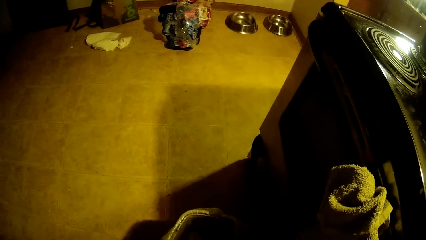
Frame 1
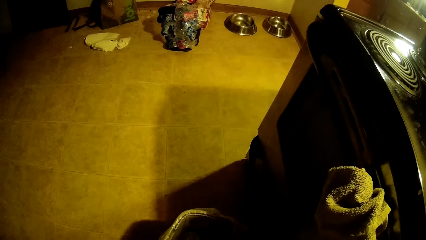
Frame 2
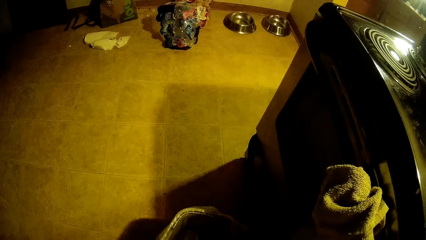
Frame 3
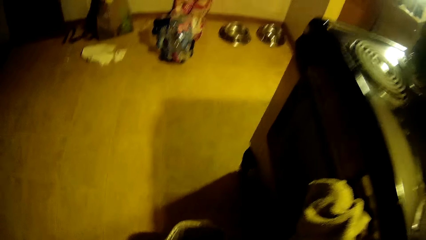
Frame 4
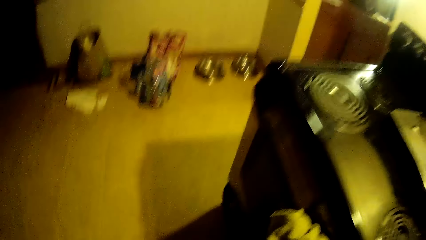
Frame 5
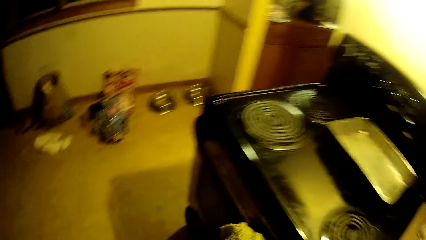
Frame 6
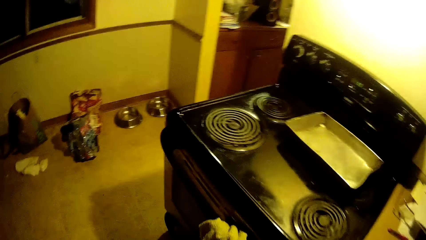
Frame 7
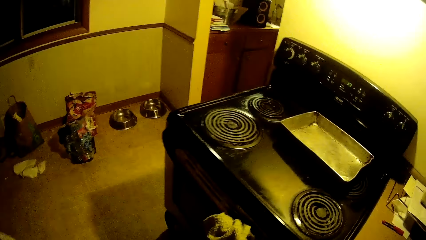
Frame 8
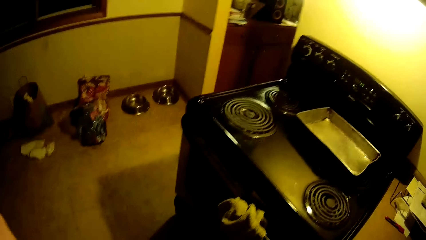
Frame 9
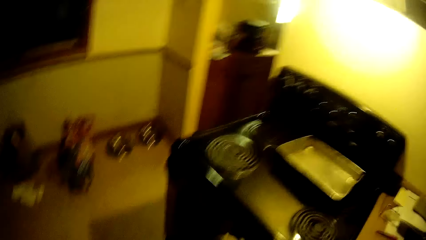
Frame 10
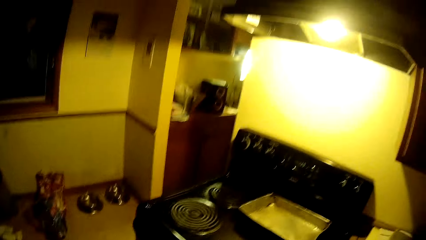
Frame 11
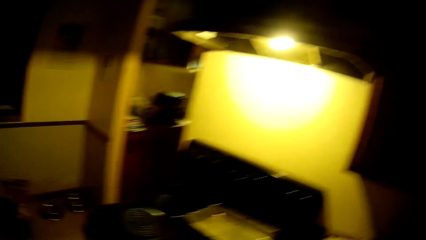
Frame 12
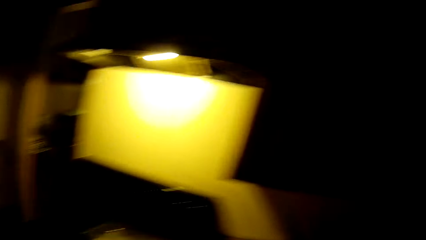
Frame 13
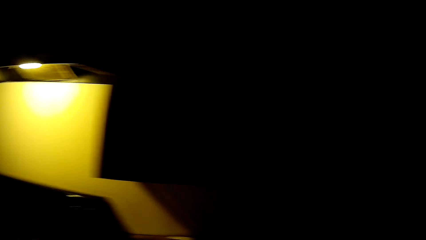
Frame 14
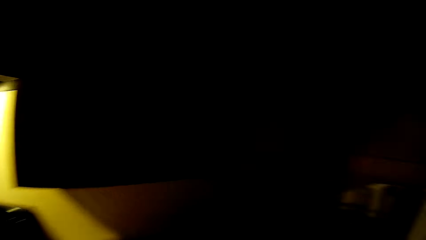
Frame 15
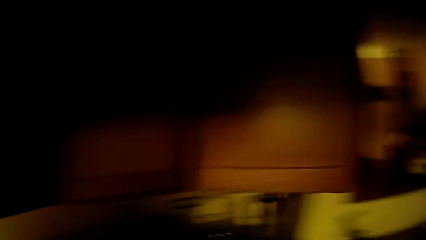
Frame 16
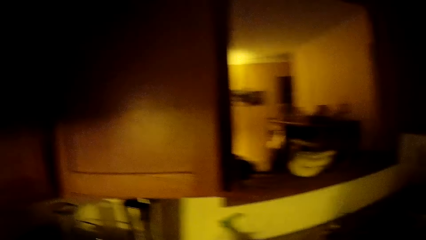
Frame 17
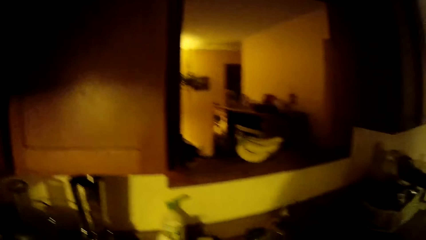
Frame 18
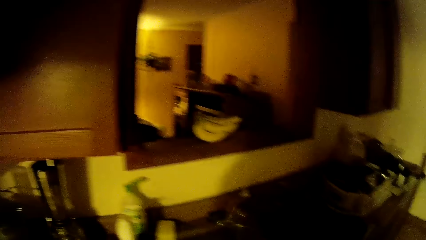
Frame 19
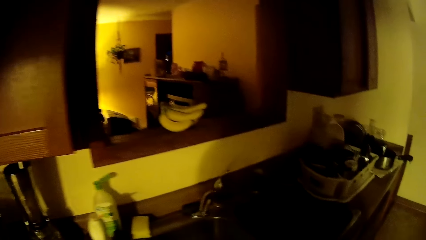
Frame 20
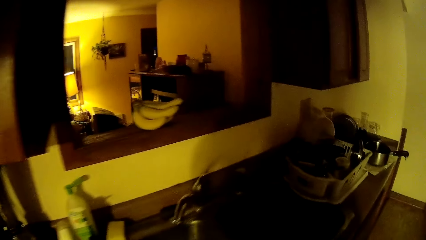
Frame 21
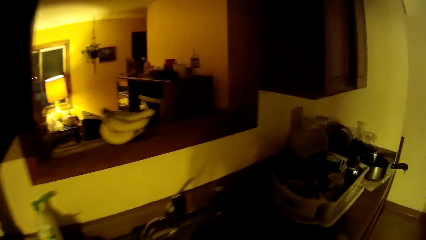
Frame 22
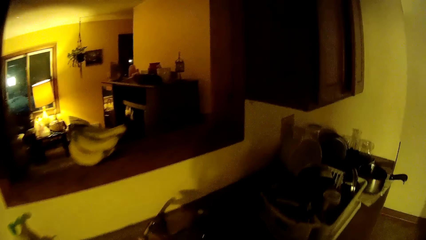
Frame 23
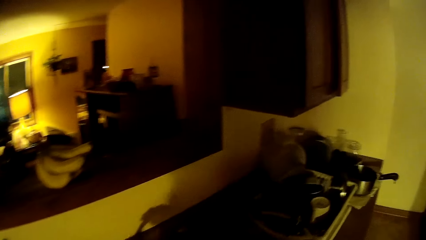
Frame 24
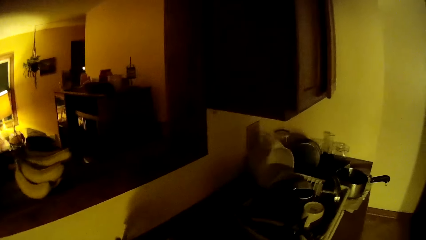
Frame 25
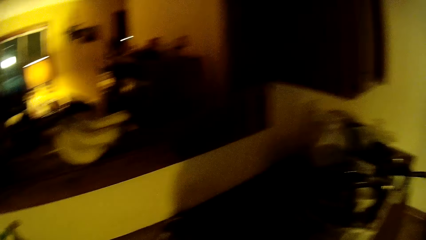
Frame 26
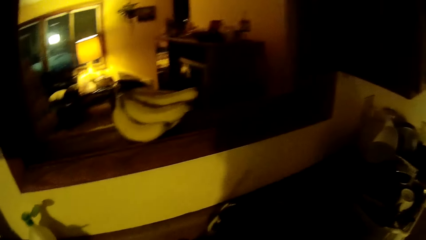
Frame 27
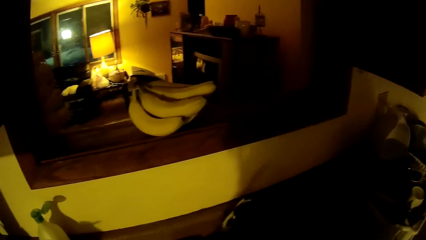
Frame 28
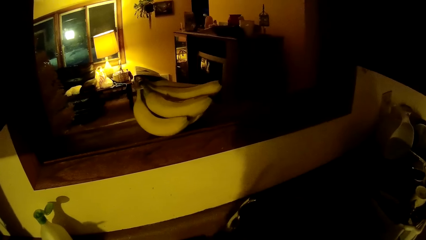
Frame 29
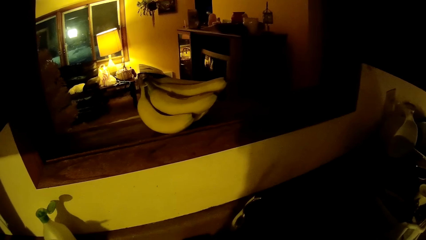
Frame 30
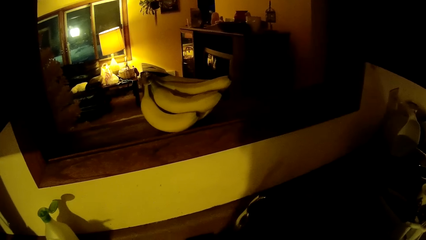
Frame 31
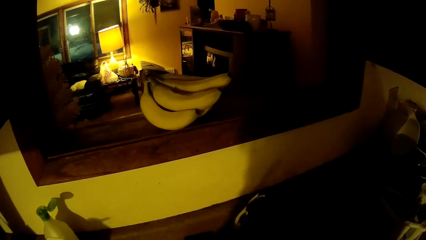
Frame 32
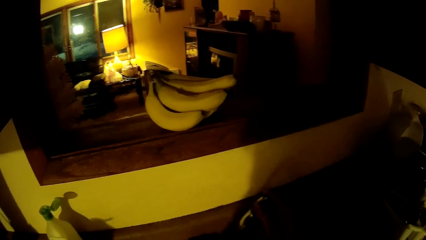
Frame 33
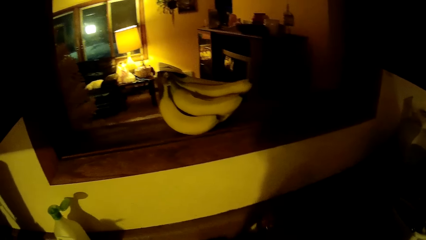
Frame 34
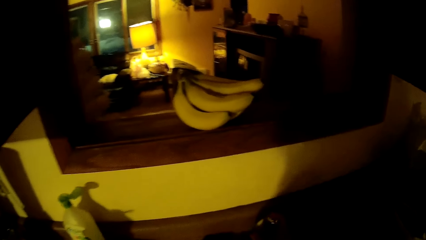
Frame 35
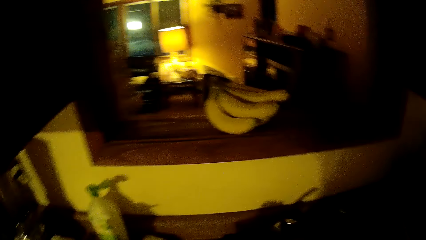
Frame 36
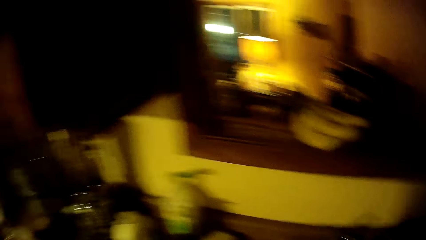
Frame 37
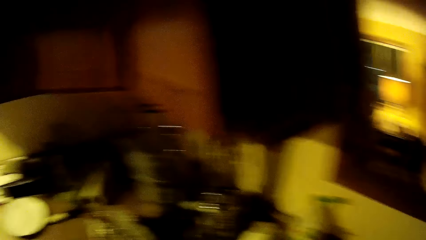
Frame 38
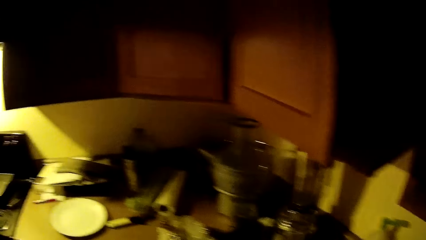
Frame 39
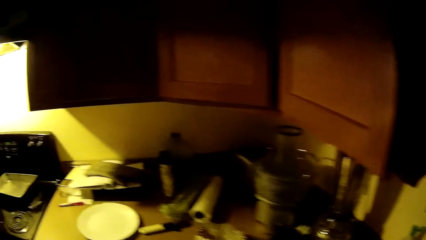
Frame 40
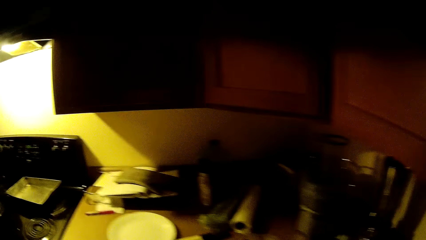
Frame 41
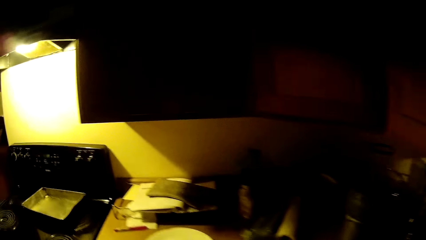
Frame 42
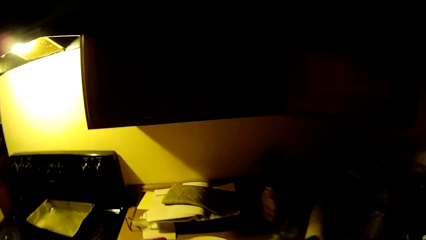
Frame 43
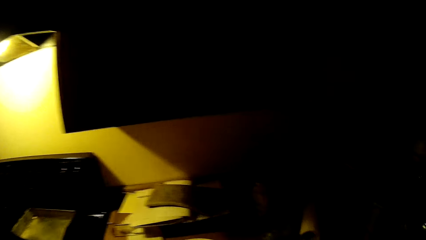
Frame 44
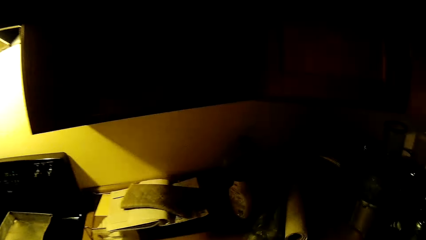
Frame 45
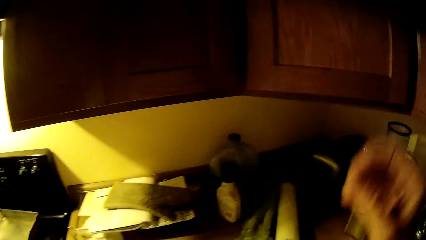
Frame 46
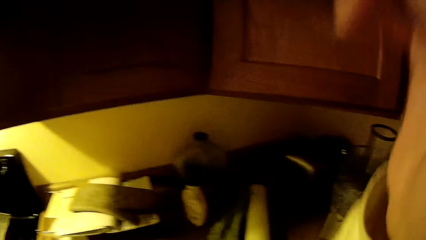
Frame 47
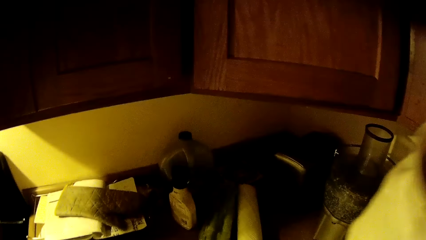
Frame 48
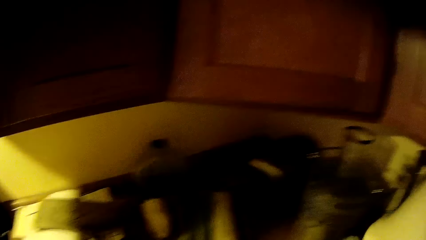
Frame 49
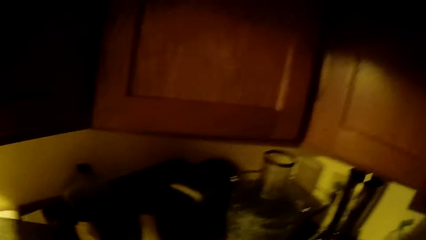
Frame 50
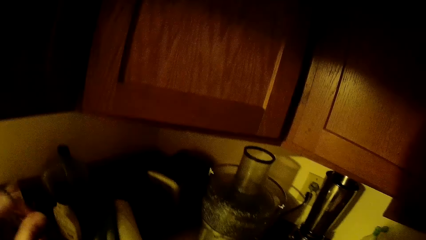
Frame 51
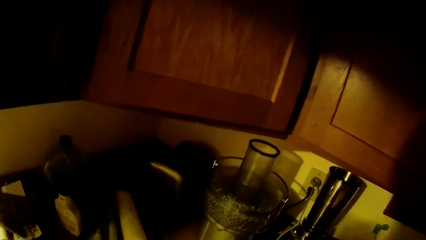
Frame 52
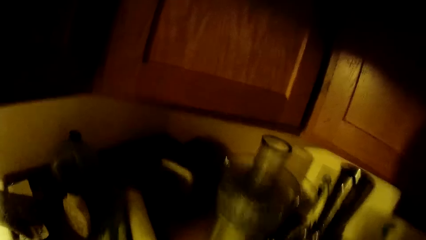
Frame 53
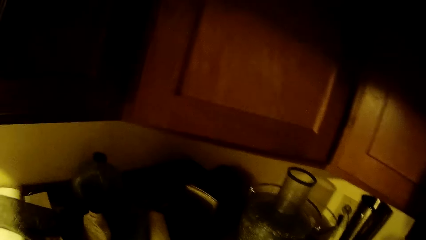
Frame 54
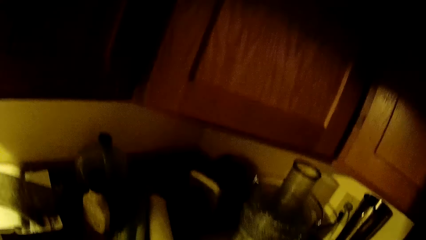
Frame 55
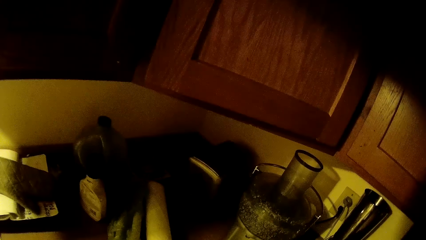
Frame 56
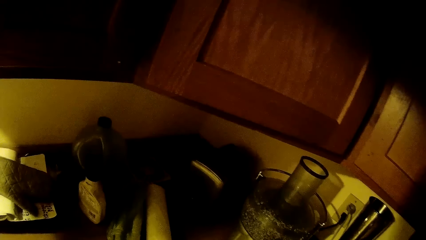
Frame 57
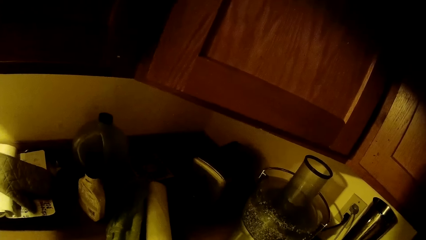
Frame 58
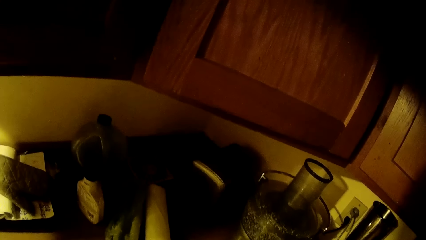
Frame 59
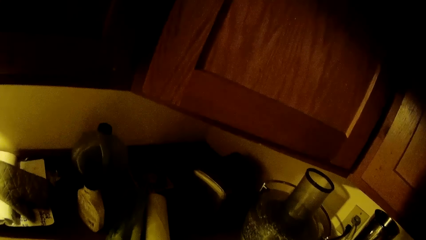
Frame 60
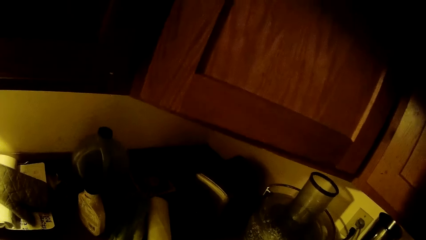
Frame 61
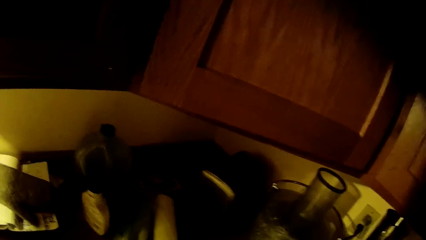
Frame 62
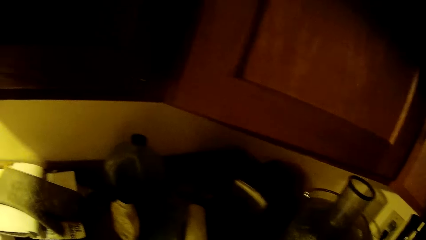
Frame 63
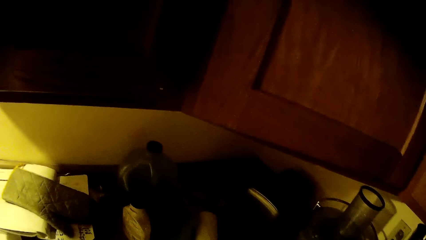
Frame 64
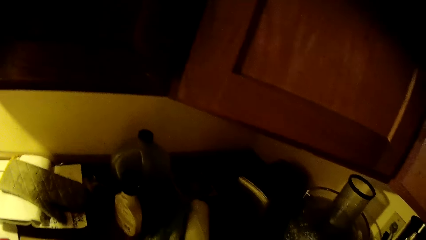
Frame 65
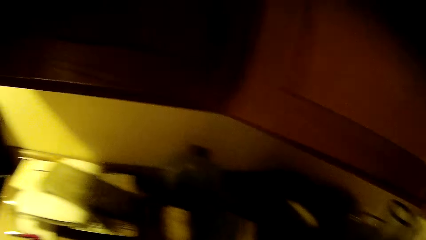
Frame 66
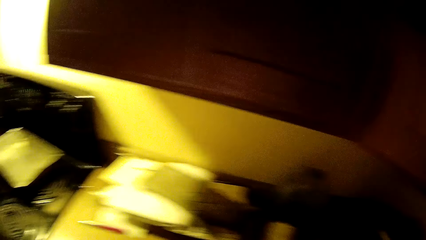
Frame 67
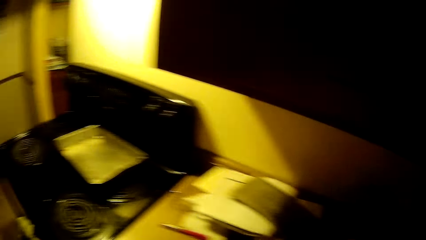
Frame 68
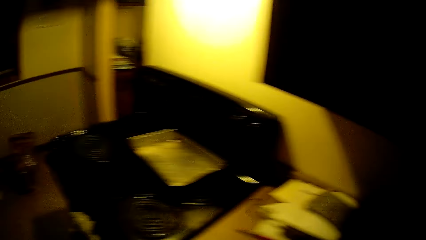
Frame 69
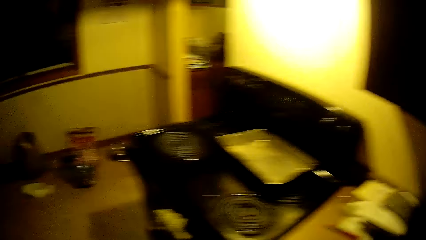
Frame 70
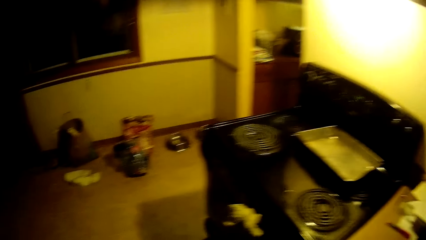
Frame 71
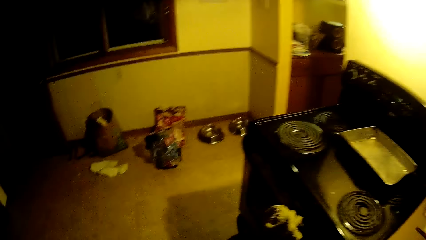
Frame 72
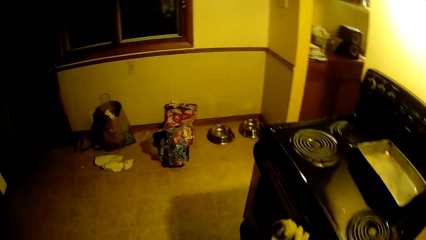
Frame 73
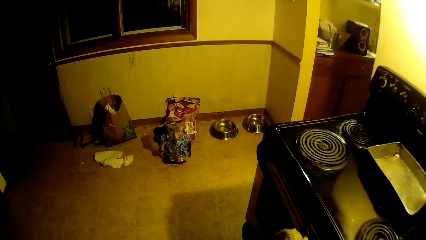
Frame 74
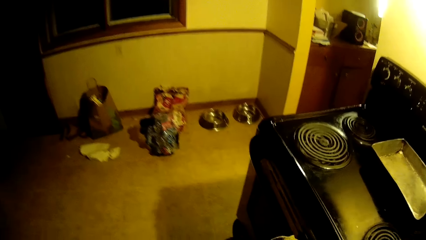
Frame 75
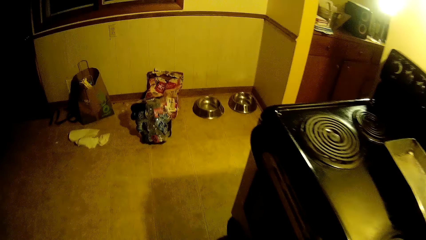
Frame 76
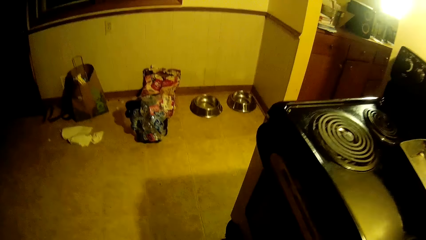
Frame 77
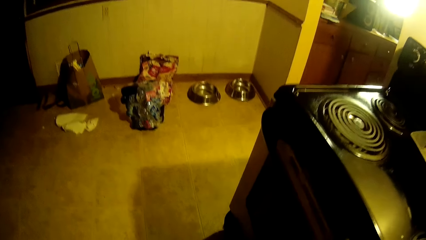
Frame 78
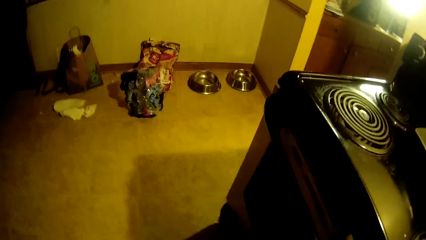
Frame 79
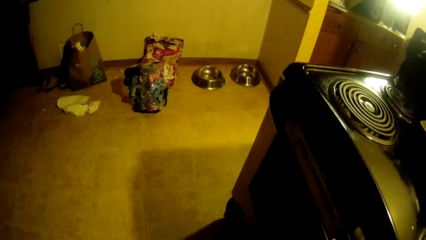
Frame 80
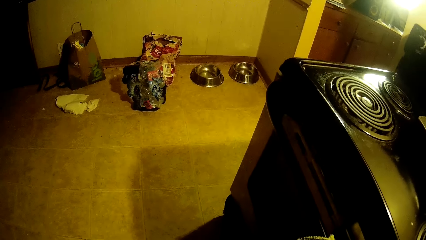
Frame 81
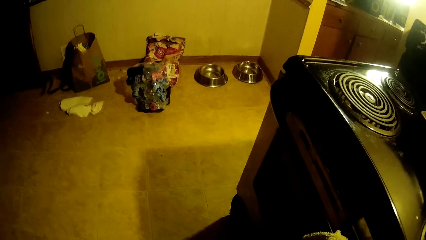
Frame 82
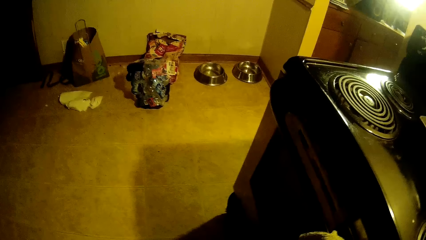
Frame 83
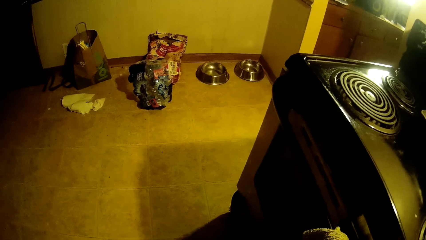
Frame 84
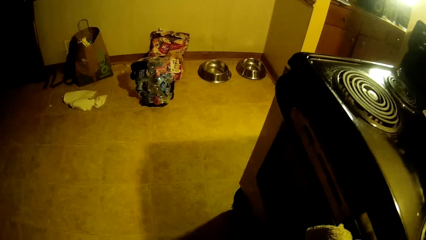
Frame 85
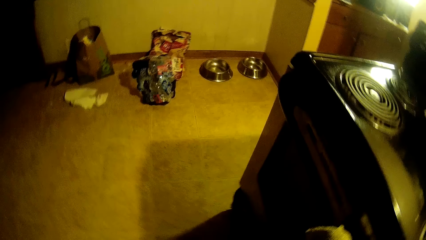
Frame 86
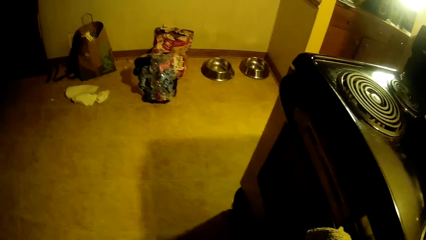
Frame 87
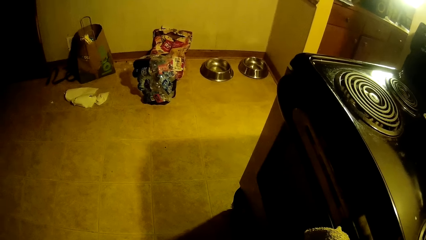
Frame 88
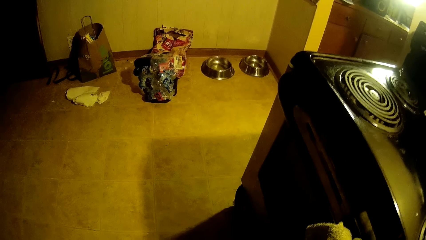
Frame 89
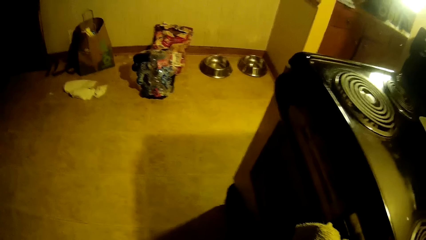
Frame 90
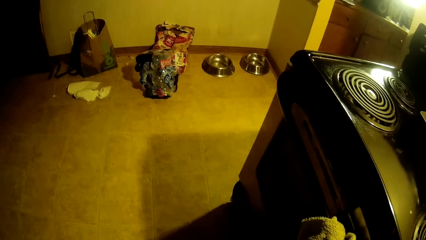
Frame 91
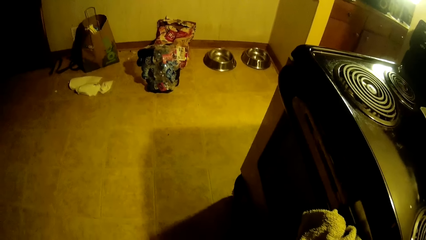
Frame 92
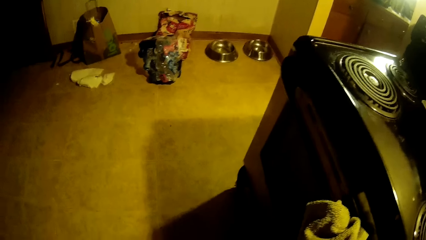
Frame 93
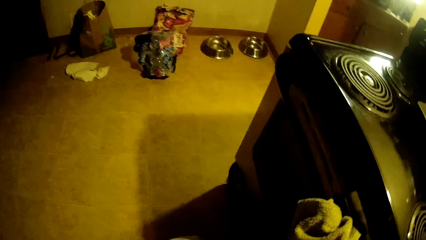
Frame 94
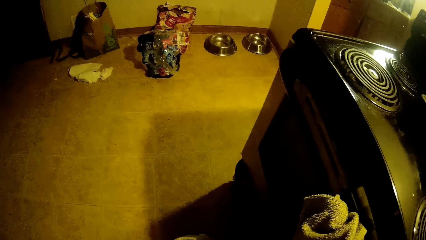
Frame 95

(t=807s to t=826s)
The camera wearer looks around the kitchen. She moves around the kitchen. She adjusts the camera on her head with her right hand. She lifts her hand. She moves around the kitchen.
